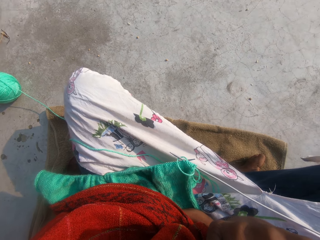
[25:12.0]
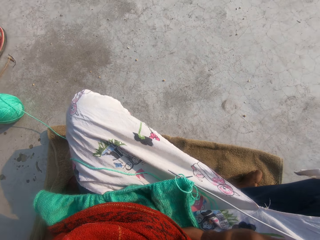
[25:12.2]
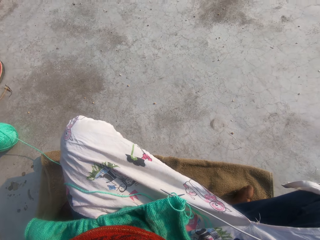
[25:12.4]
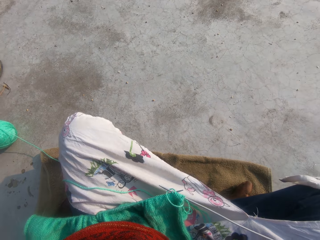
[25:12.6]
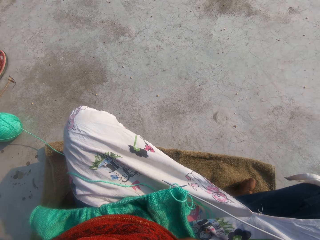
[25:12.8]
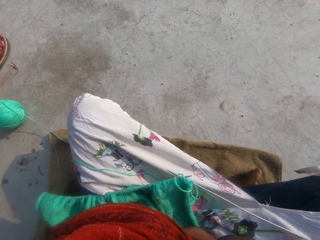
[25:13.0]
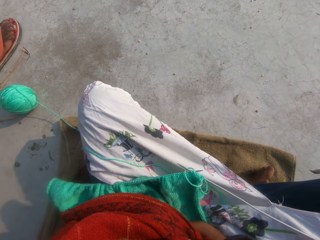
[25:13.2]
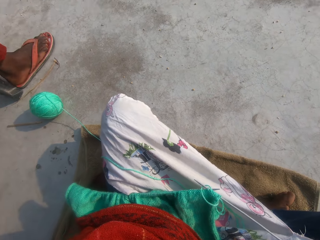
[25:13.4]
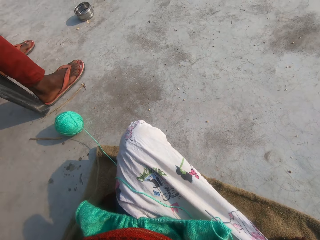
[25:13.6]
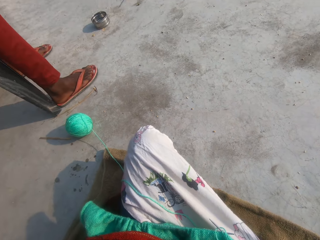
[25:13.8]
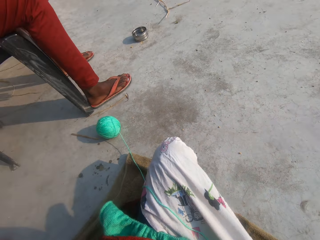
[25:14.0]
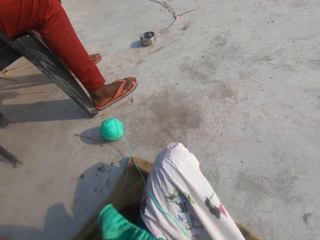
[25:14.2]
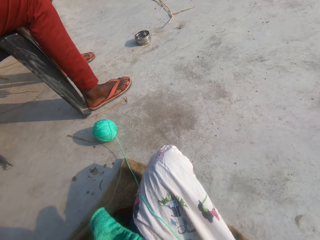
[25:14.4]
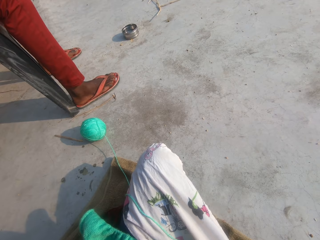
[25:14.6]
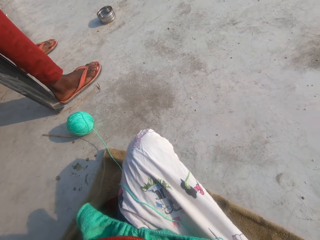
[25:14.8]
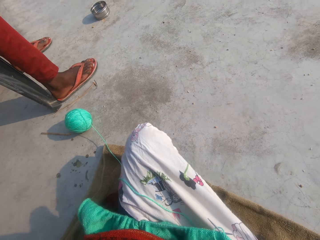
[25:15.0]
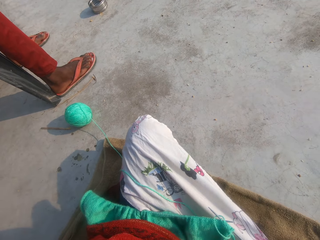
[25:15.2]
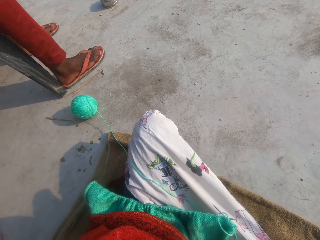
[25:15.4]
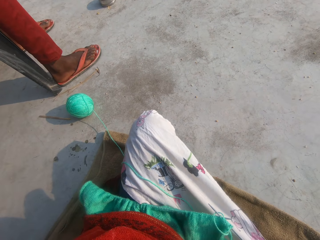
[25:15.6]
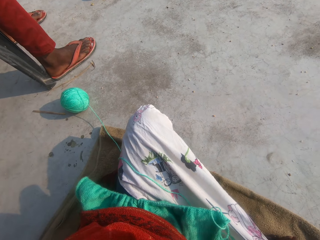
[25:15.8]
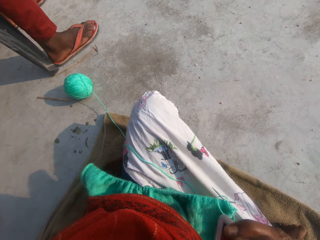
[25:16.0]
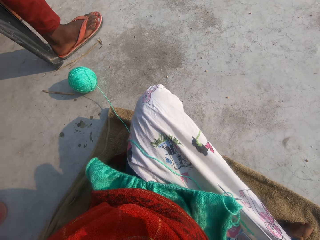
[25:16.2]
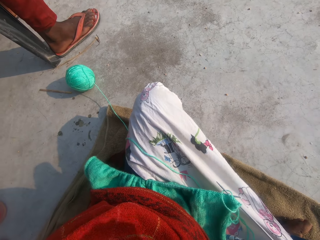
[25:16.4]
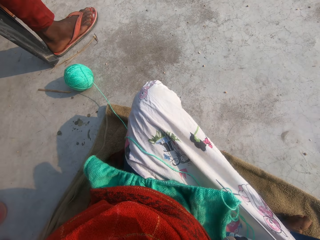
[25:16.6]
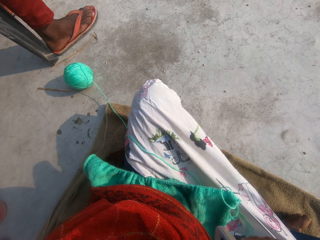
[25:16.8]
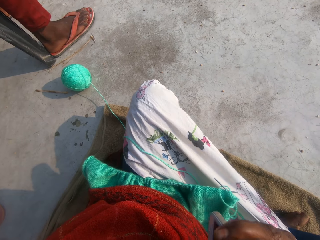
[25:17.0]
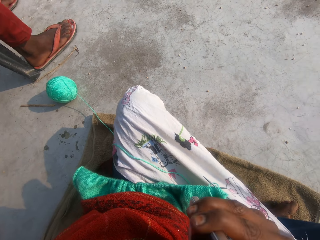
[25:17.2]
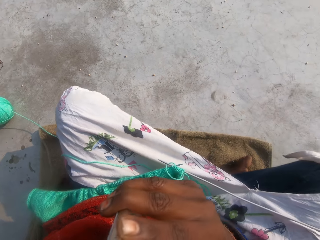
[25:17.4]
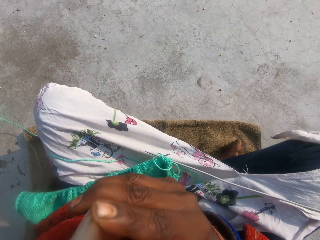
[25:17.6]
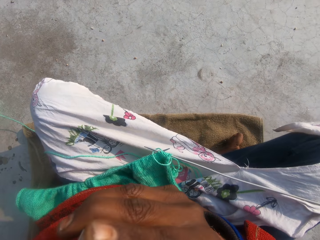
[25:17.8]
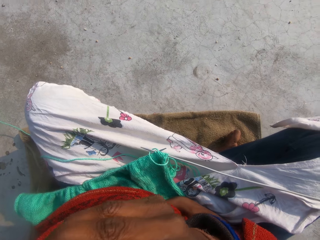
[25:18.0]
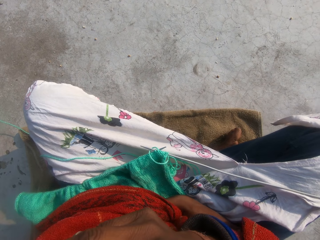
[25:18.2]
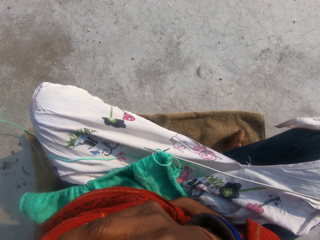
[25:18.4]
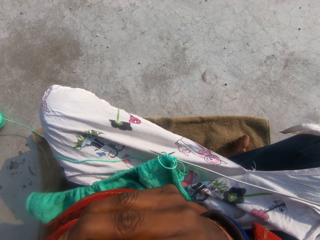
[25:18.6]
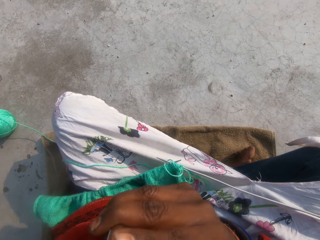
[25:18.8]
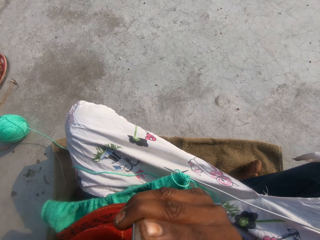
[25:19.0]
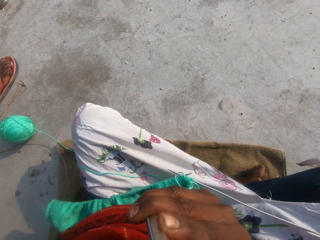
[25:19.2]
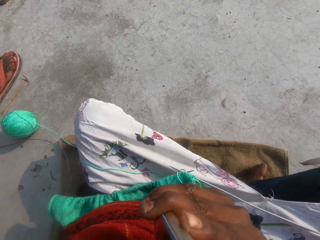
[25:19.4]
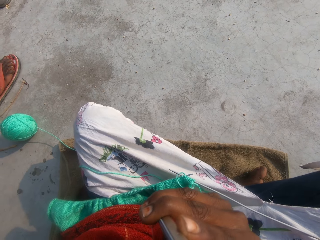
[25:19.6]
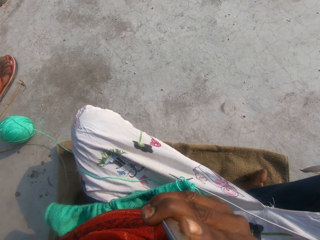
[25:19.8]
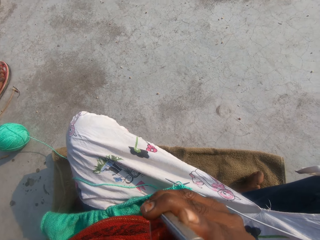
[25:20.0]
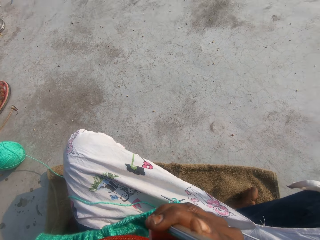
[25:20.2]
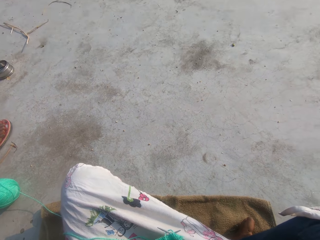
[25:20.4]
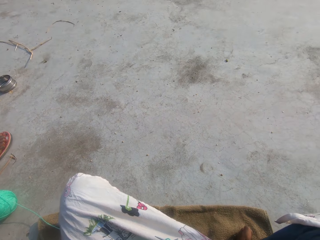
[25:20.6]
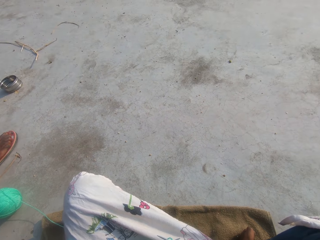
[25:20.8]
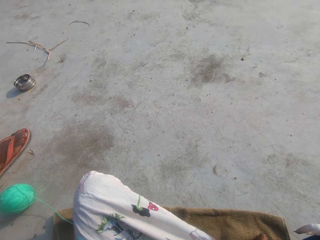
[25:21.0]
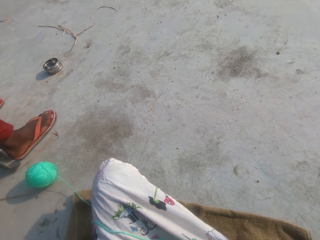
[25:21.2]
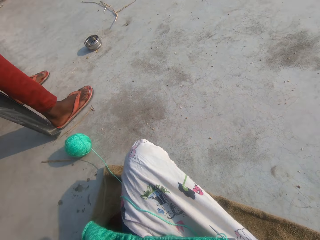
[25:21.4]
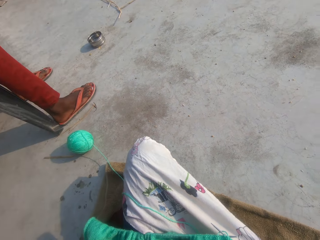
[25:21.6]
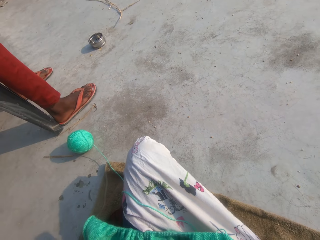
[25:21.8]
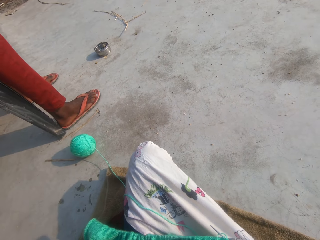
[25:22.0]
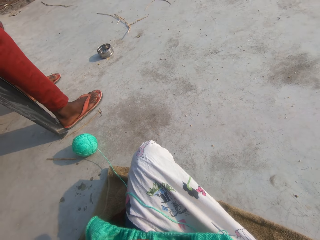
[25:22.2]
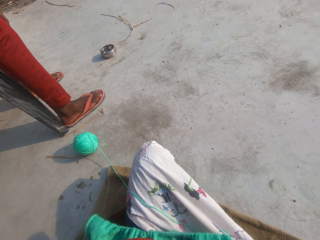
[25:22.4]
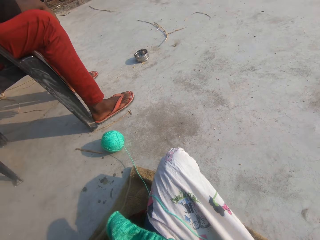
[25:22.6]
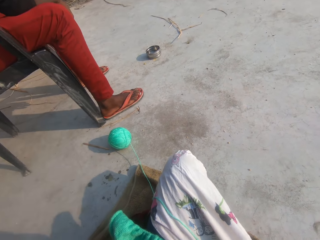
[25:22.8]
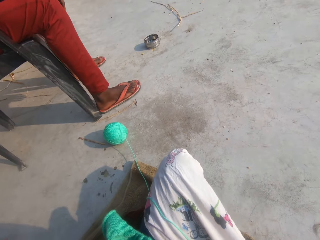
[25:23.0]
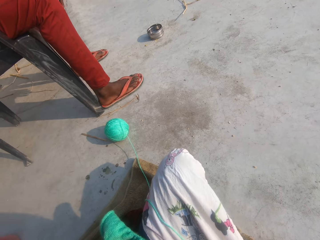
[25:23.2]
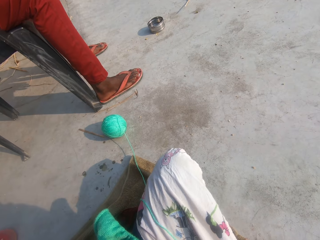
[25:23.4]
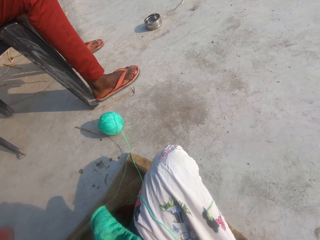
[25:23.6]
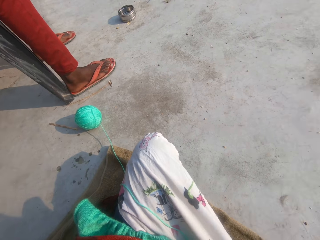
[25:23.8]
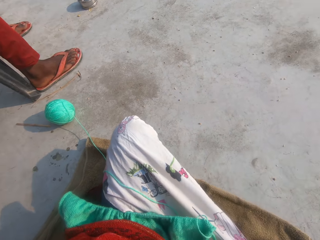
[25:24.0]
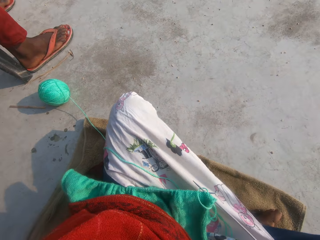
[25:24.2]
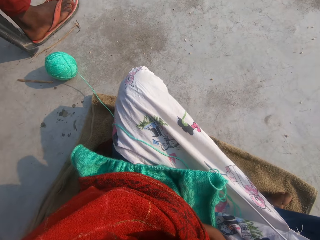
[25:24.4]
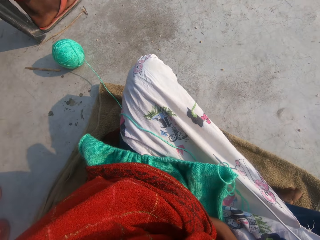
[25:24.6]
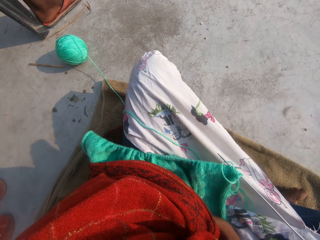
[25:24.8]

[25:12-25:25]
The camera wearer adjusts a mobile phone on a hand. They look around a verandah.

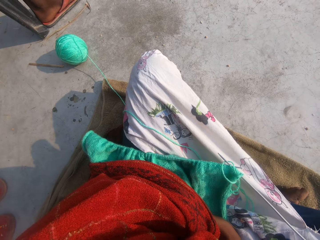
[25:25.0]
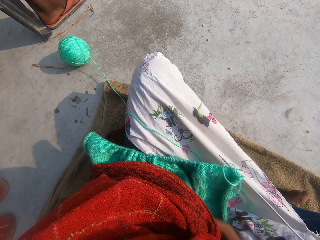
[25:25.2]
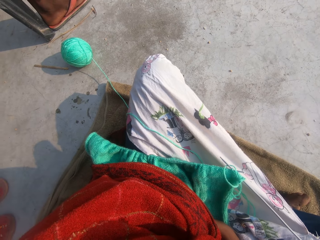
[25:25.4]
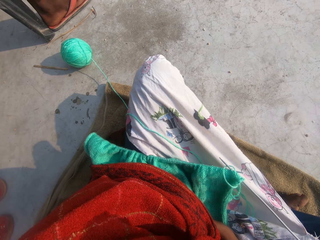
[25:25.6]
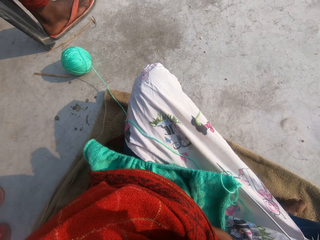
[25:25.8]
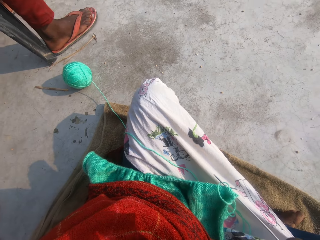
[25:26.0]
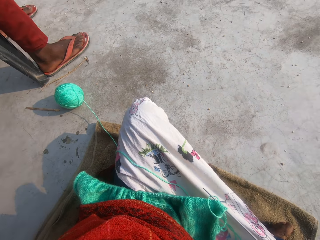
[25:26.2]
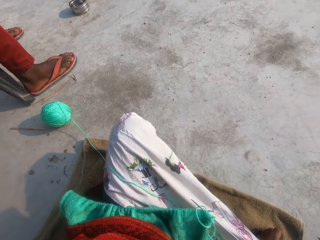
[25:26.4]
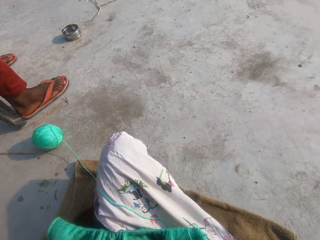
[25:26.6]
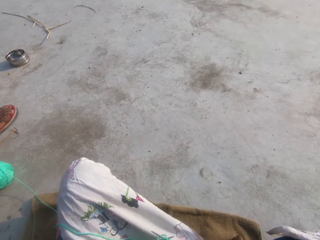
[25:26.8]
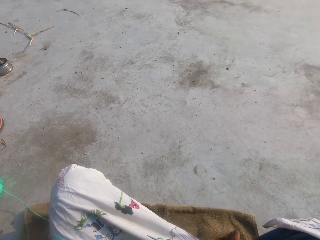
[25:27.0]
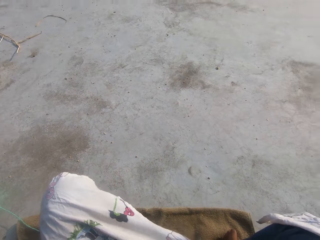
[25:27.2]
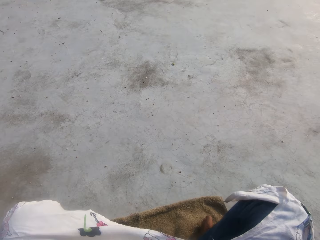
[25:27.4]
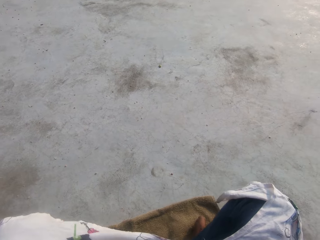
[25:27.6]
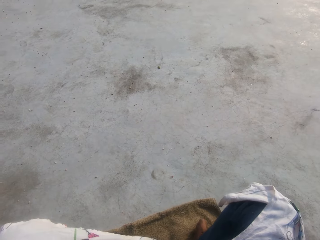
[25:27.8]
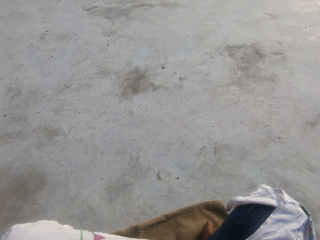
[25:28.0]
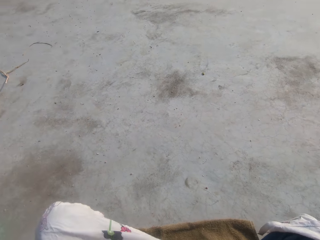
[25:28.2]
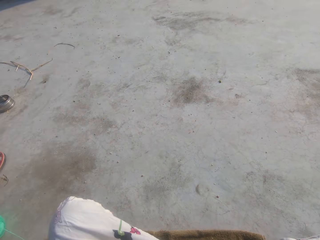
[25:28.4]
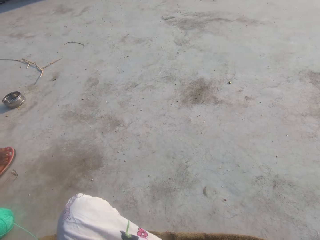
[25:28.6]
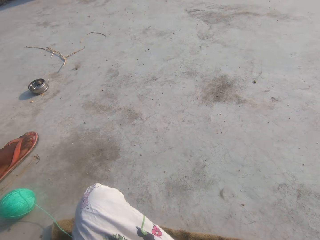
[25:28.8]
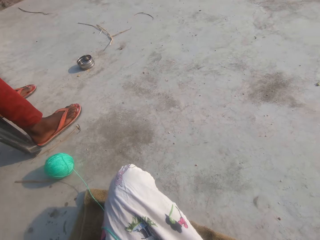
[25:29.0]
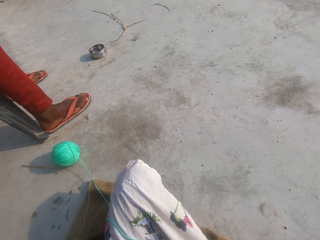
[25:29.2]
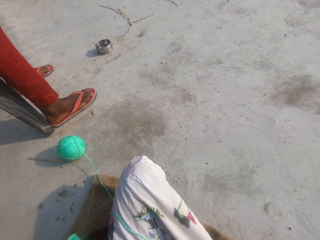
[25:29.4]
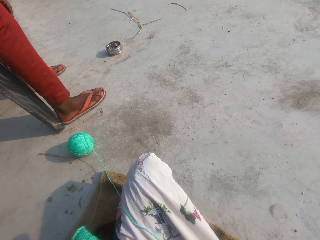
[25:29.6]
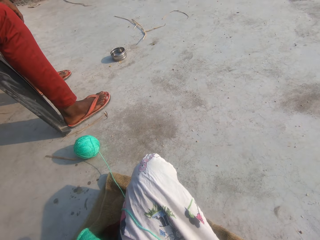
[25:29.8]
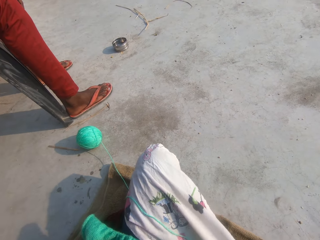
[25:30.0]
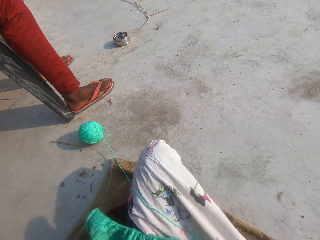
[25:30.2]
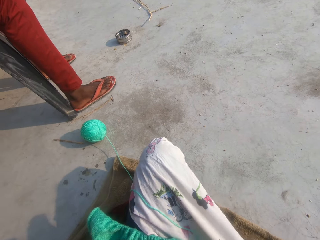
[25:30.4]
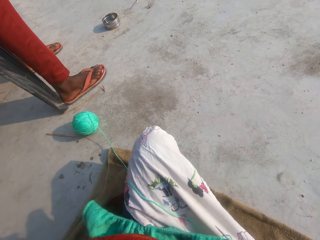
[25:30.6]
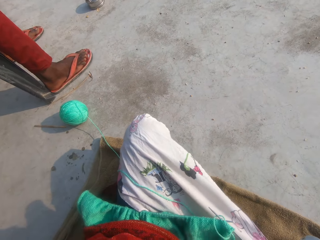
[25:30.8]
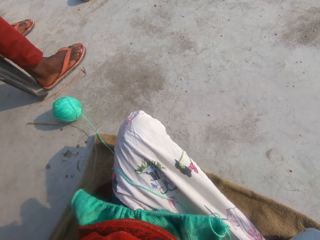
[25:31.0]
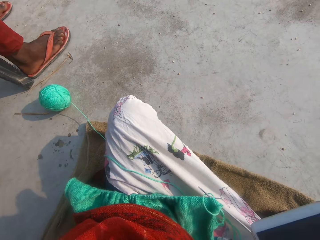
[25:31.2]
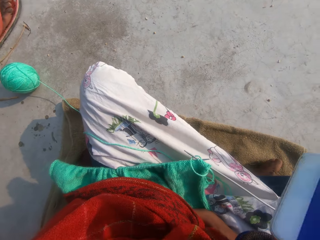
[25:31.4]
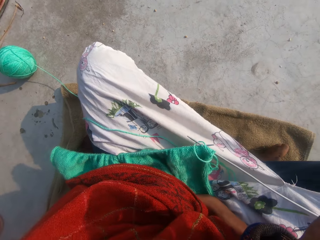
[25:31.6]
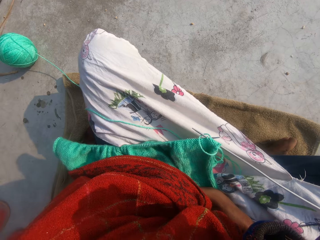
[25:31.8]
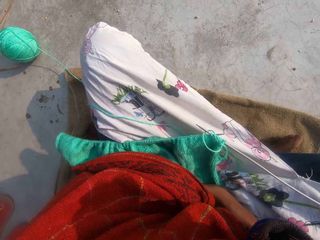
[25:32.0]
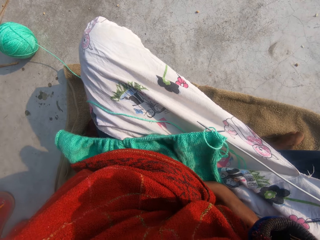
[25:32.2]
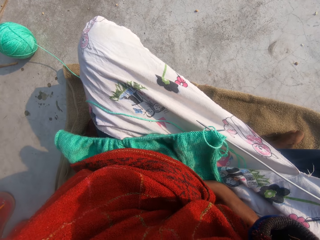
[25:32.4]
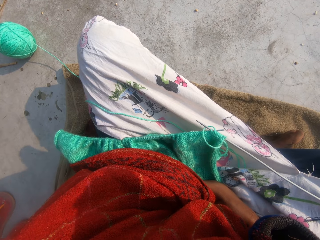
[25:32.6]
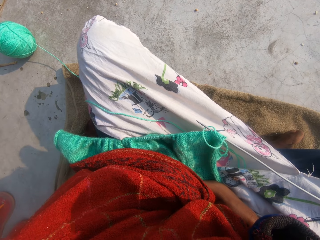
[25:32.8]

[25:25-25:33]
The camera wearer shakes legs on the floor.
